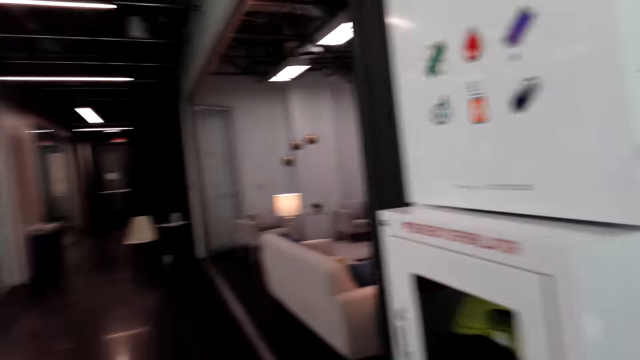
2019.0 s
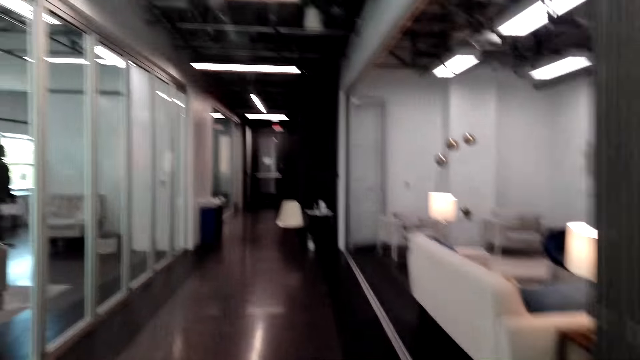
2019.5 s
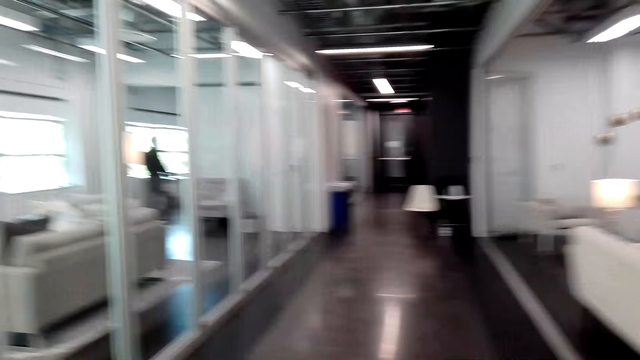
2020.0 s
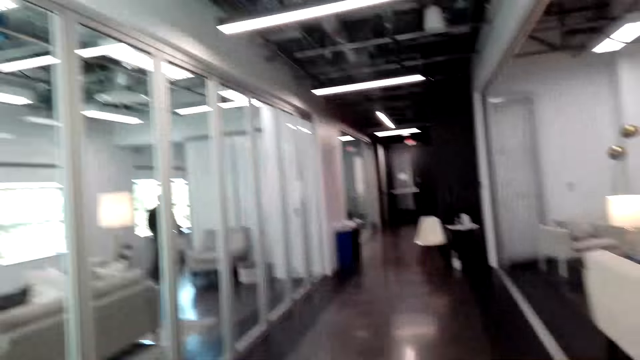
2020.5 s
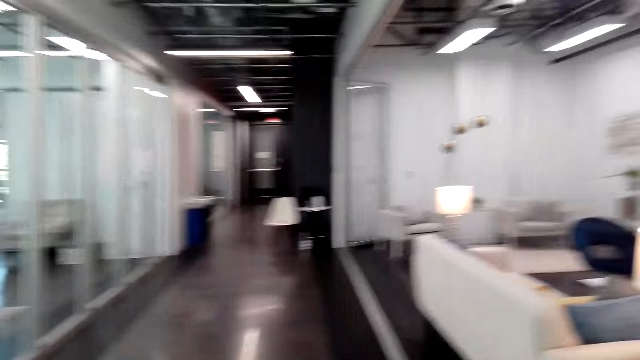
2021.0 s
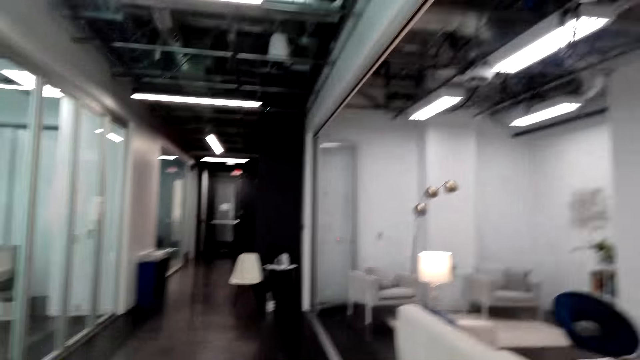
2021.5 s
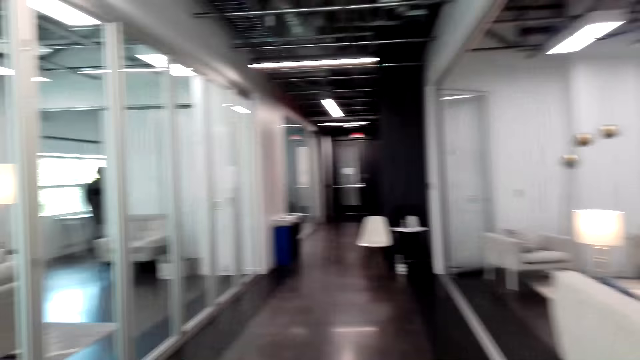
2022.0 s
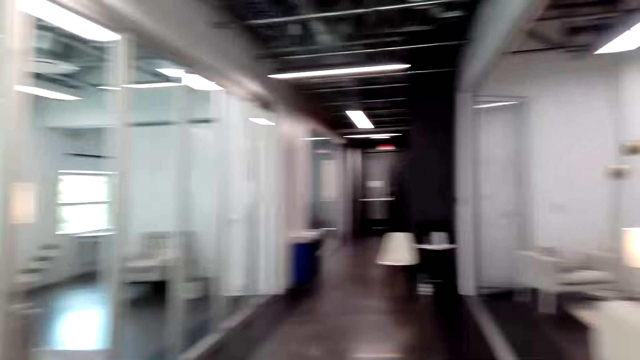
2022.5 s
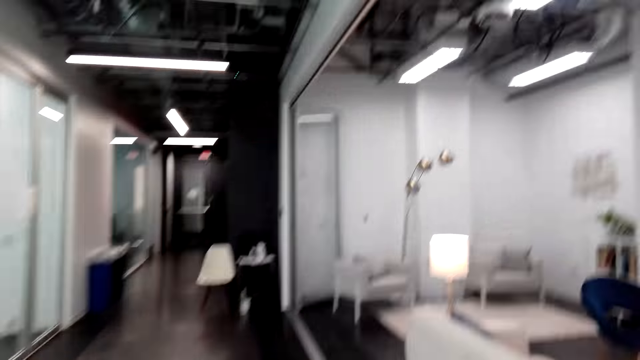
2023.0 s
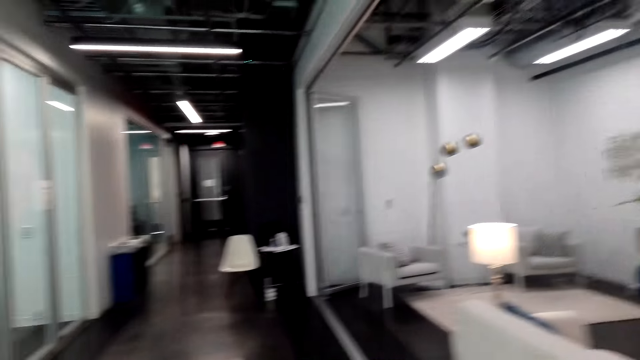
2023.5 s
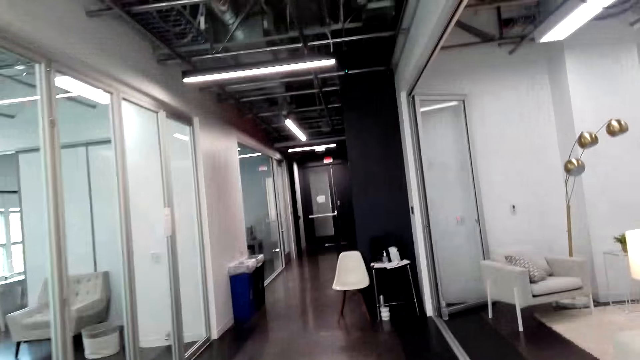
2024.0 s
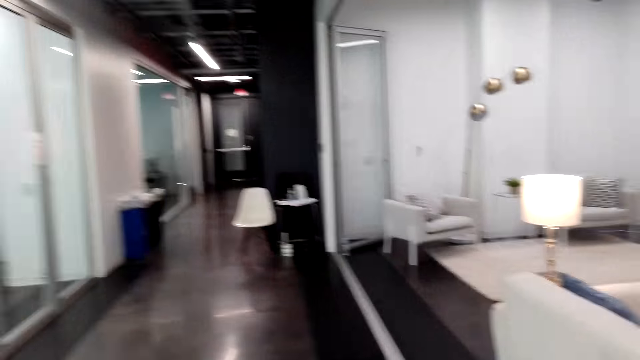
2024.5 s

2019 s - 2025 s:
The camera wearer walks on the corridor. They talk on the cellphone.

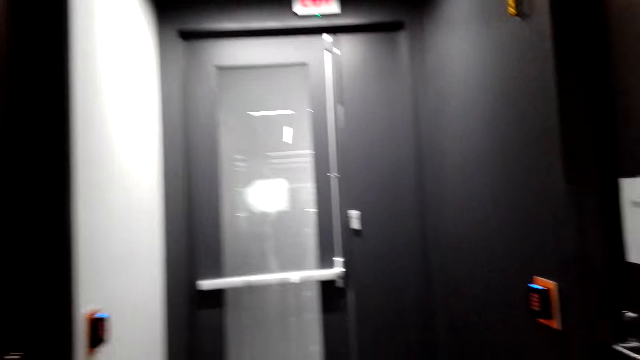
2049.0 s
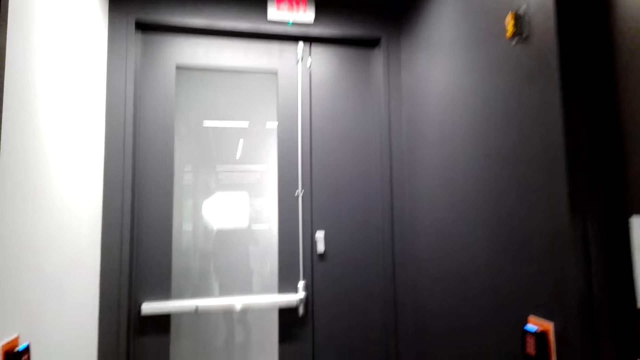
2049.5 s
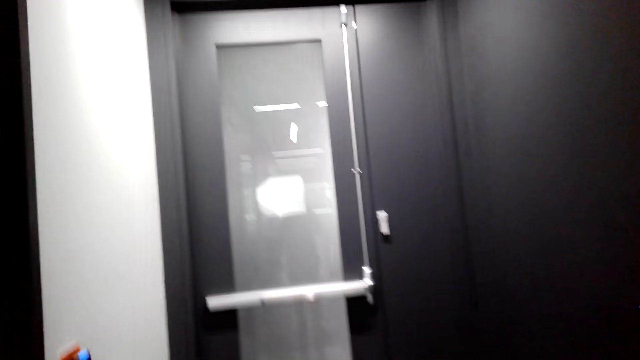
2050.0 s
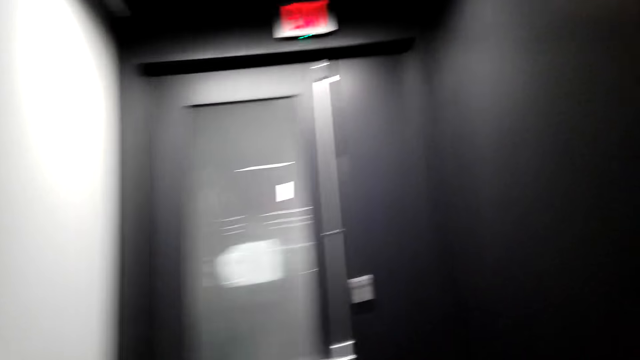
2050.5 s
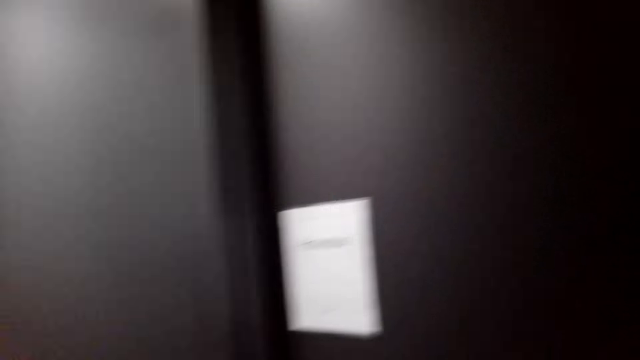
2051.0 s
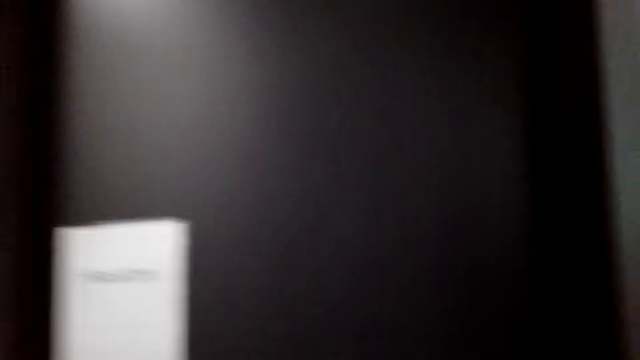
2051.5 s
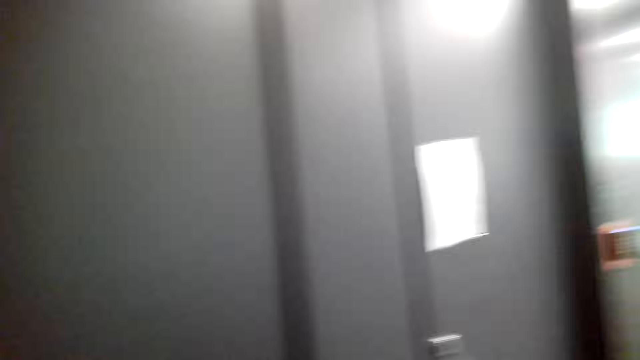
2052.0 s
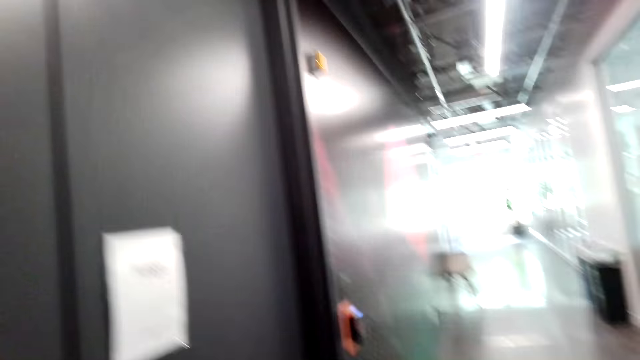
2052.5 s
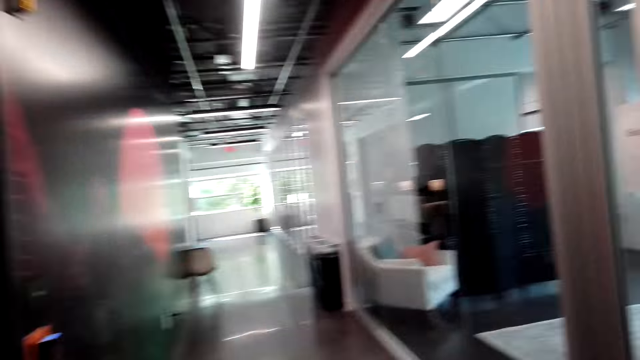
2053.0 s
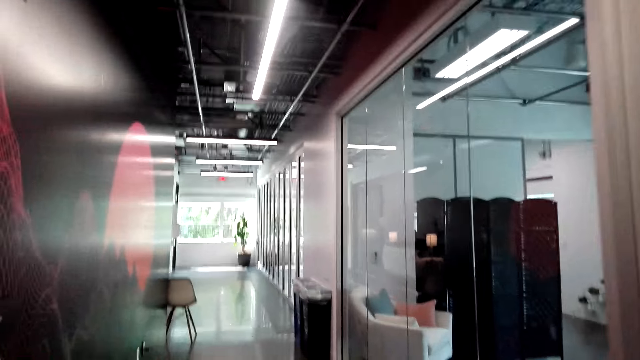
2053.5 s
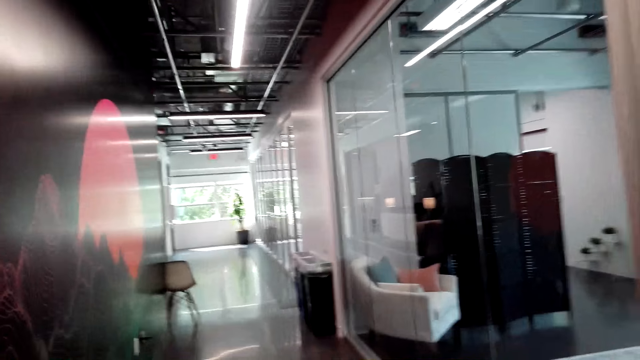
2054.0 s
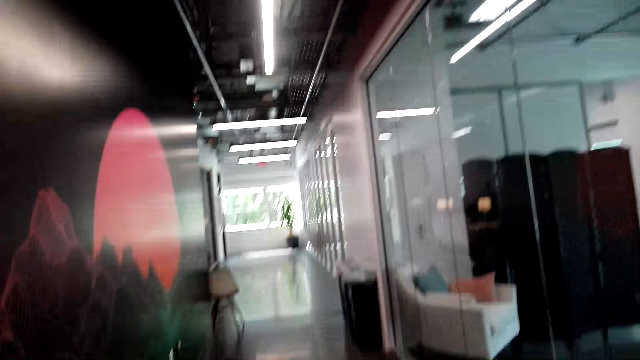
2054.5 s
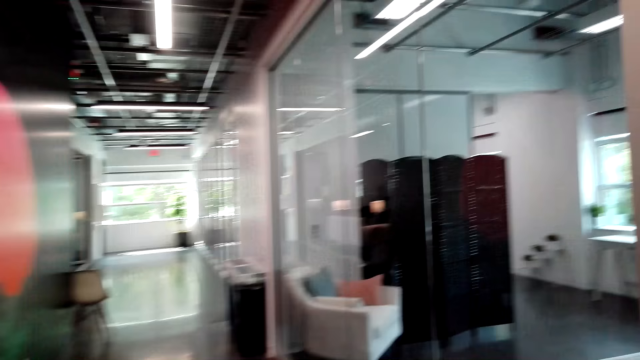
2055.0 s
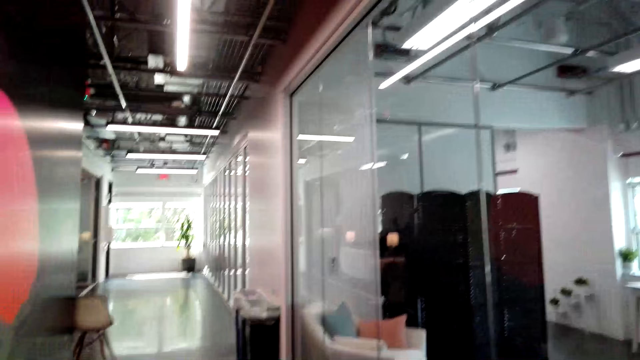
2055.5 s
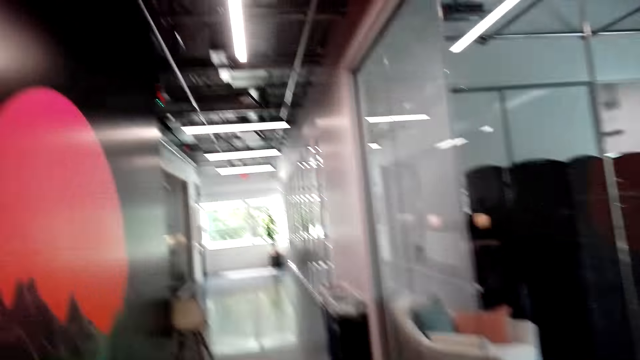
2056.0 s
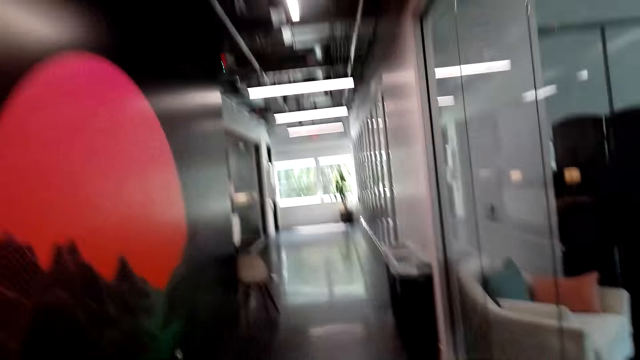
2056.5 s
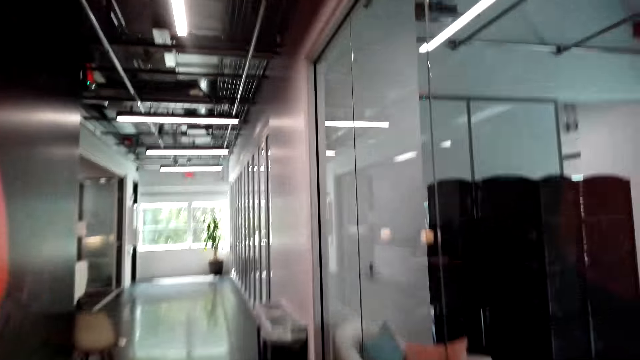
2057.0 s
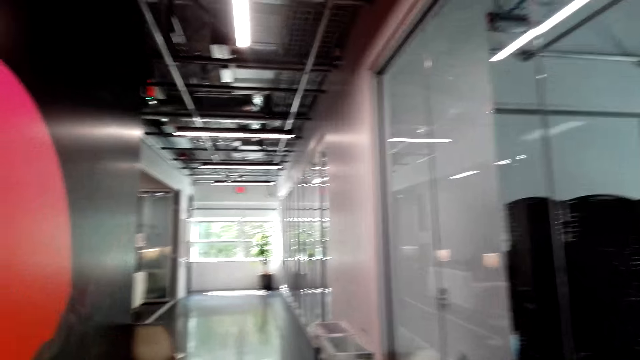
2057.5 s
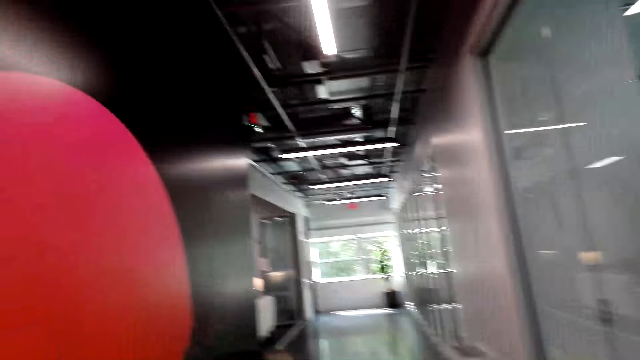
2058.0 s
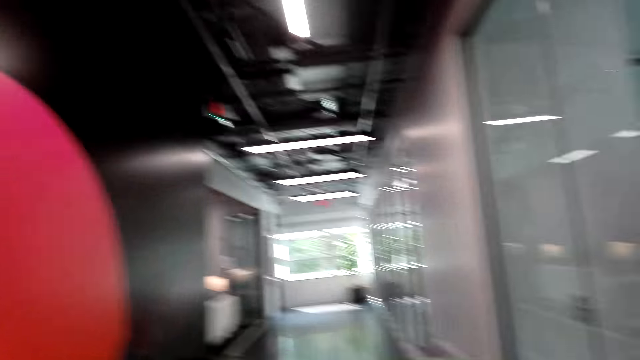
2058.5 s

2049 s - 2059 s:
The camera wearer talks on the cellphone. They turn around. They walk on the corridor. They talk on the cellphone.

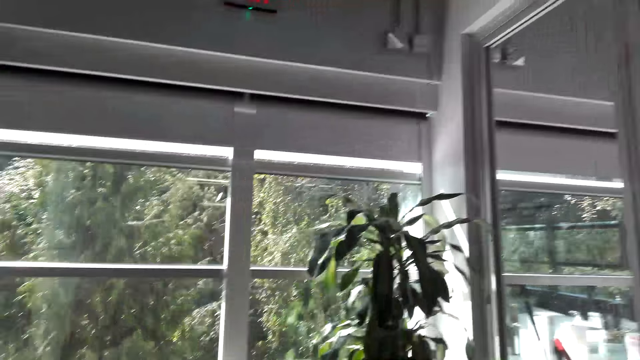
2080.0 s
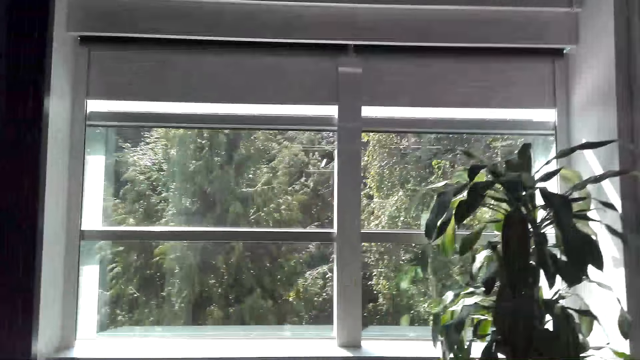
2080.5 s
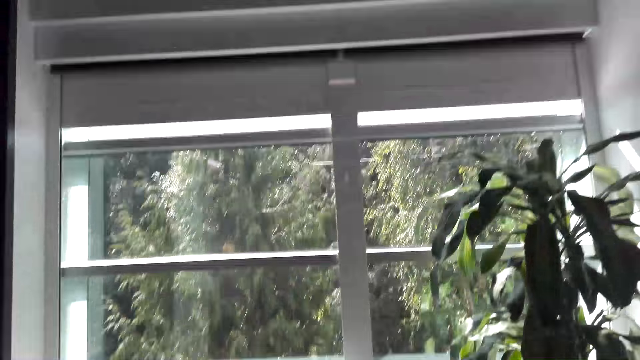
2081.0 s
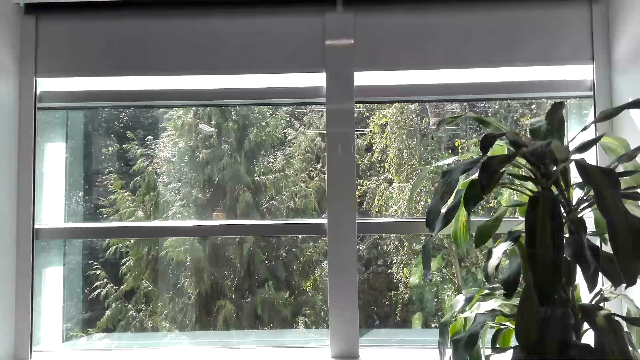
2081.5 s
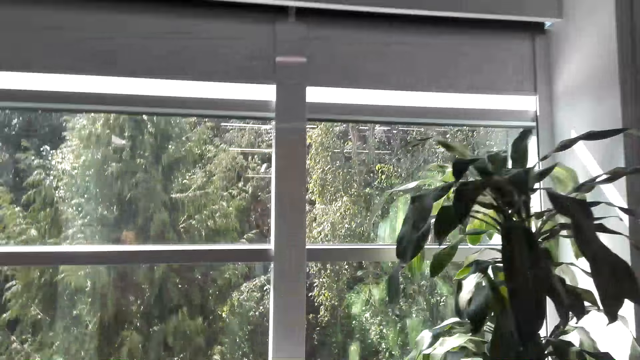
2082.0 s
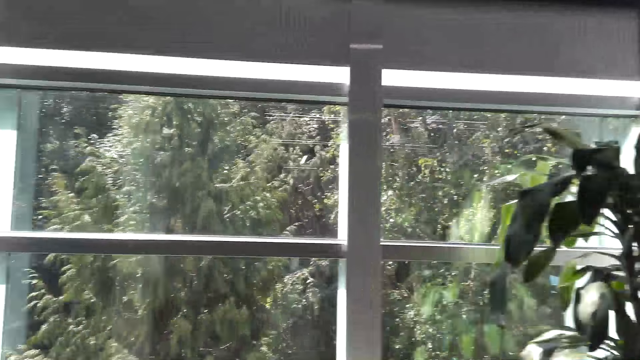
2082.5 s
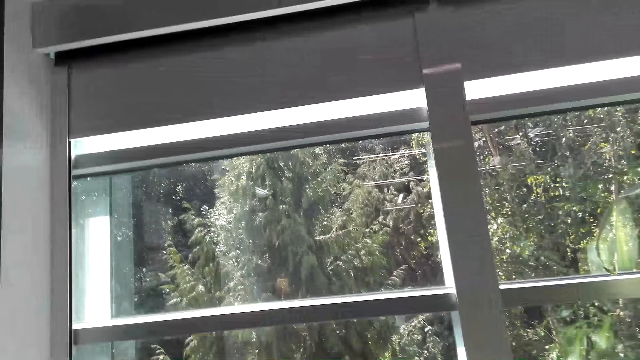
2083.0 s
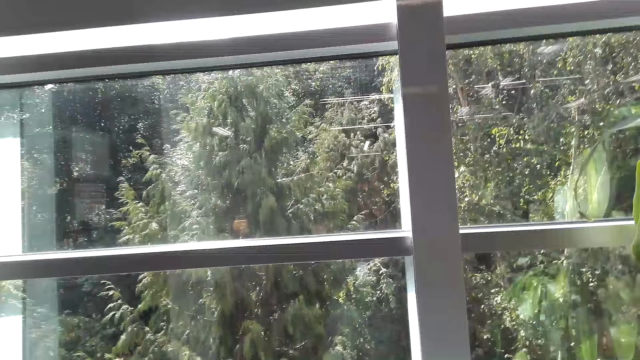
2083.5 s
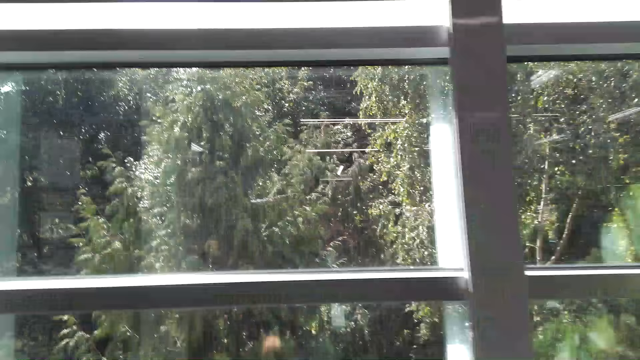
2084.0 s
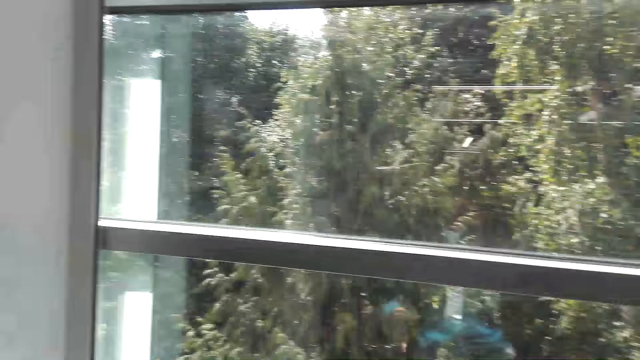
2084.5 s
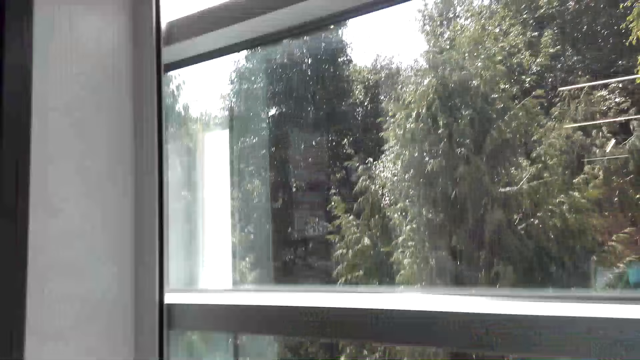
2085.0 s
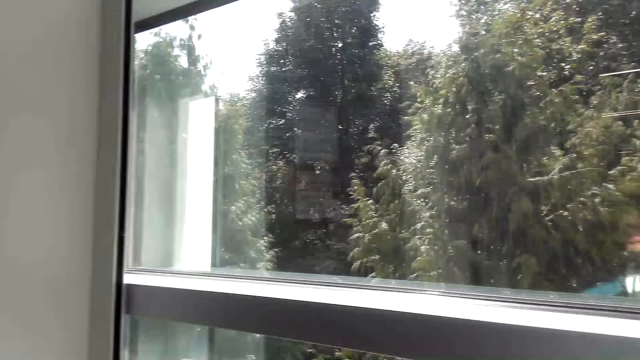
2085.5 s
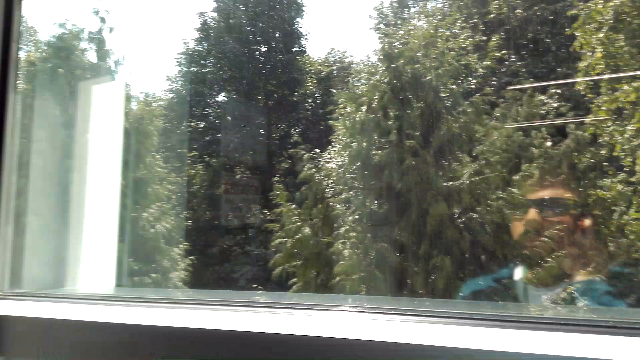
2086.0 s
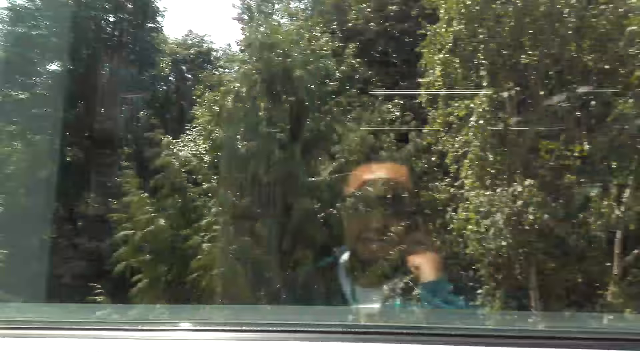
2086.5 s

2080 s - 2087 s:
The camera wearer walks towards the window. They talk on the cellphone. They talk on the cellphone again. They stand by the window.
